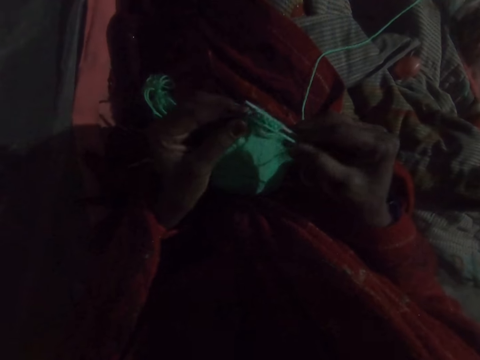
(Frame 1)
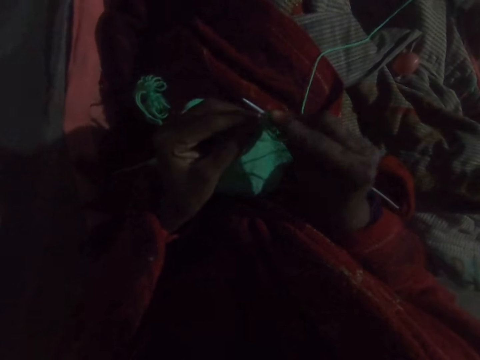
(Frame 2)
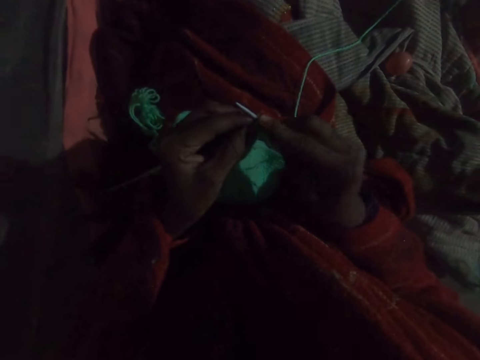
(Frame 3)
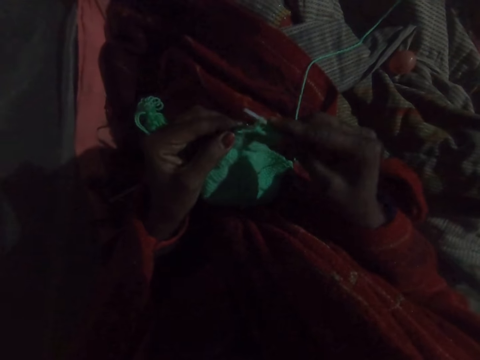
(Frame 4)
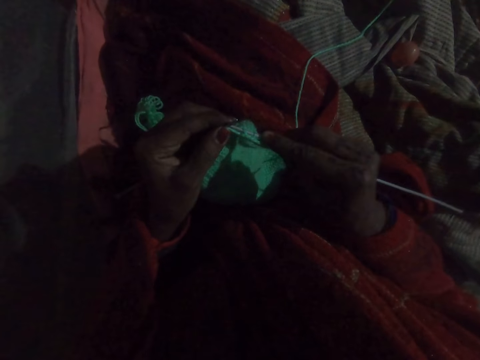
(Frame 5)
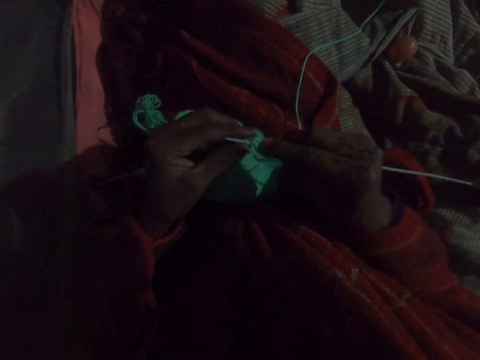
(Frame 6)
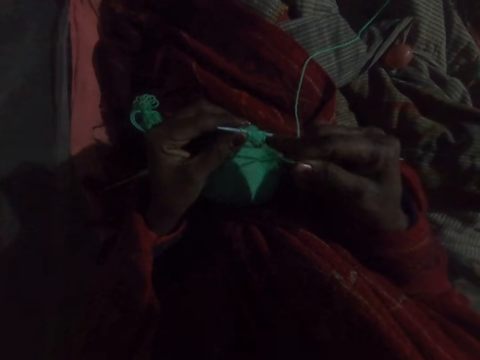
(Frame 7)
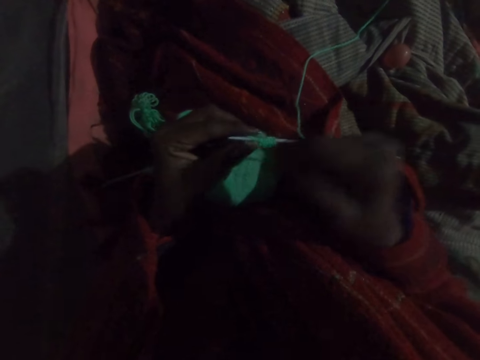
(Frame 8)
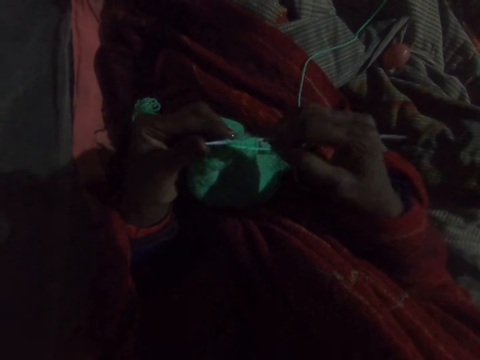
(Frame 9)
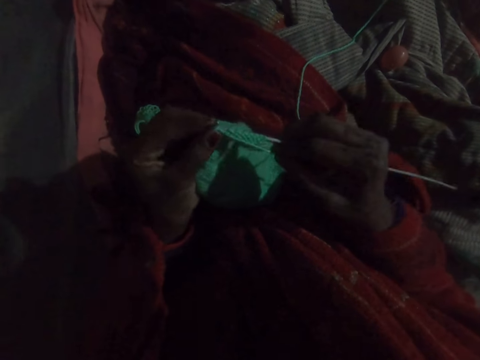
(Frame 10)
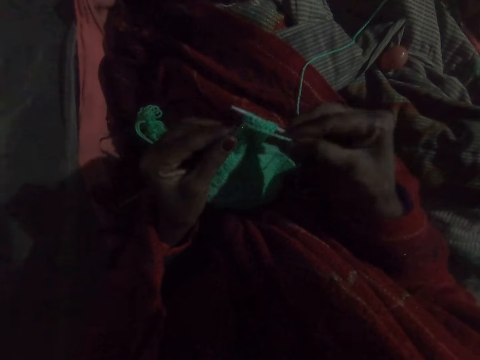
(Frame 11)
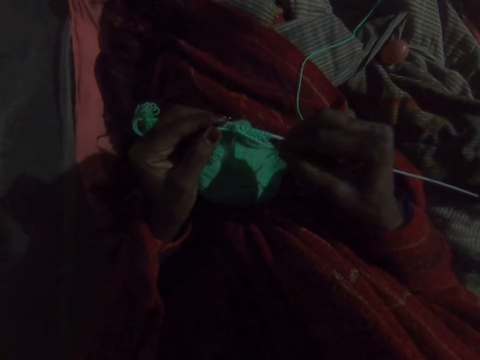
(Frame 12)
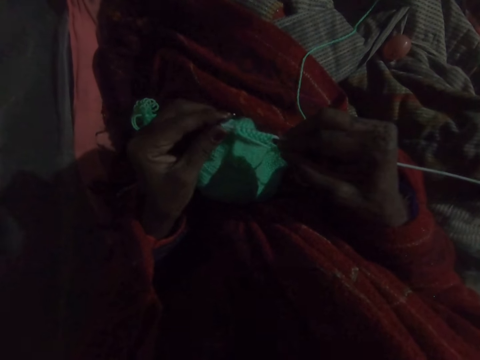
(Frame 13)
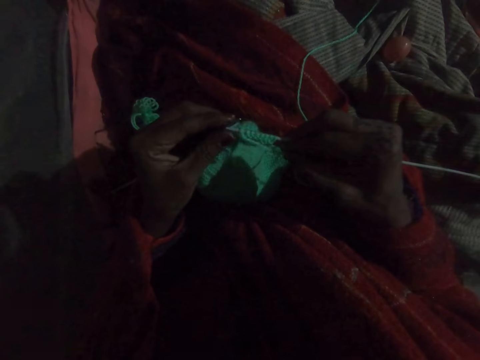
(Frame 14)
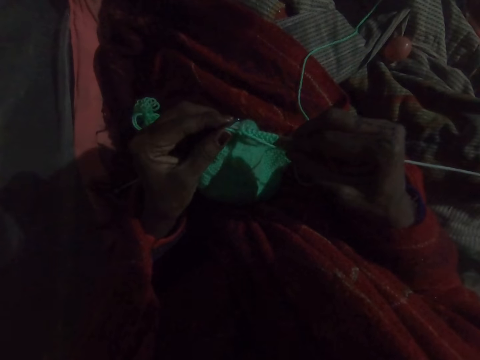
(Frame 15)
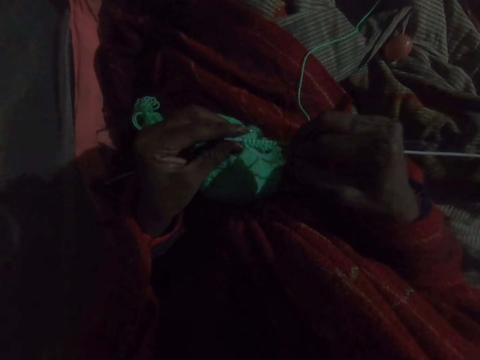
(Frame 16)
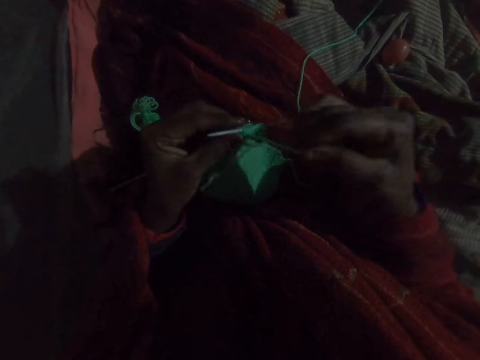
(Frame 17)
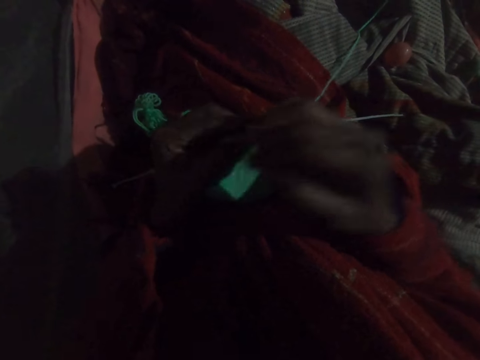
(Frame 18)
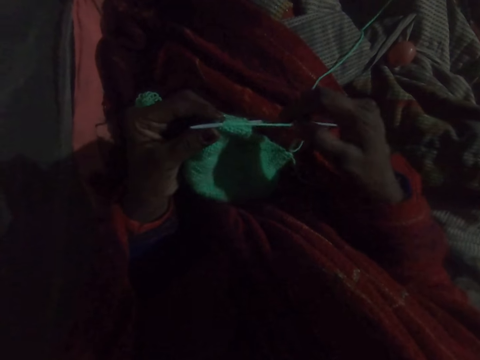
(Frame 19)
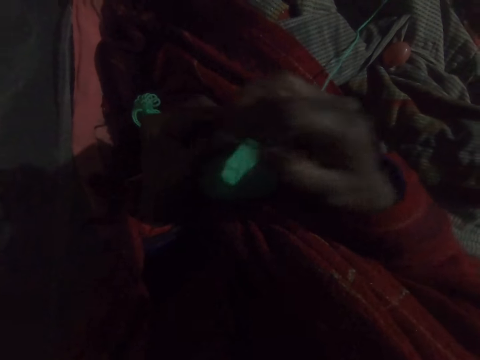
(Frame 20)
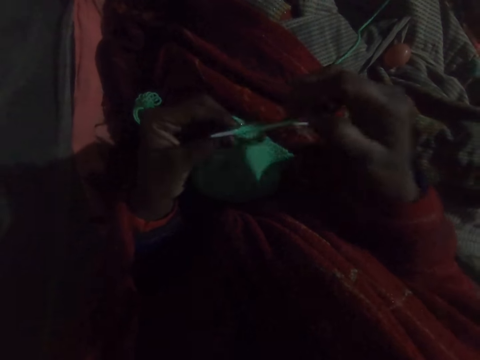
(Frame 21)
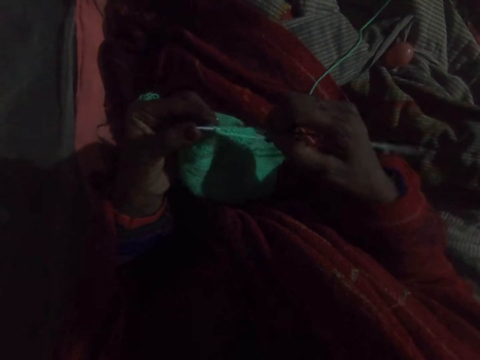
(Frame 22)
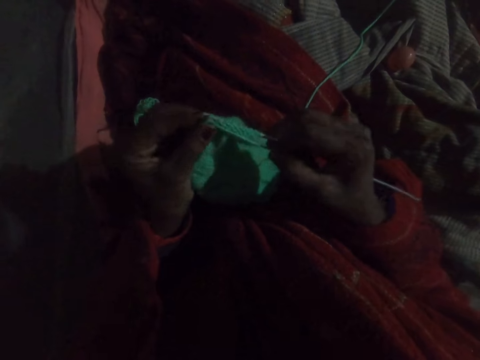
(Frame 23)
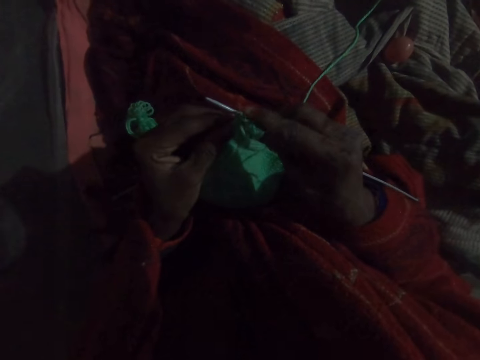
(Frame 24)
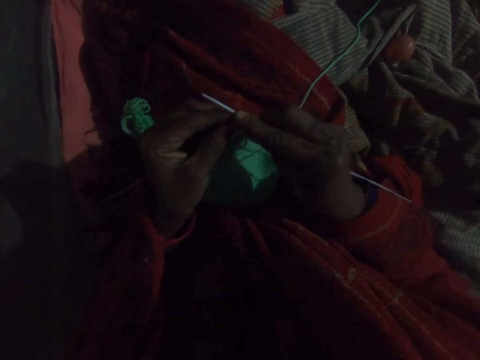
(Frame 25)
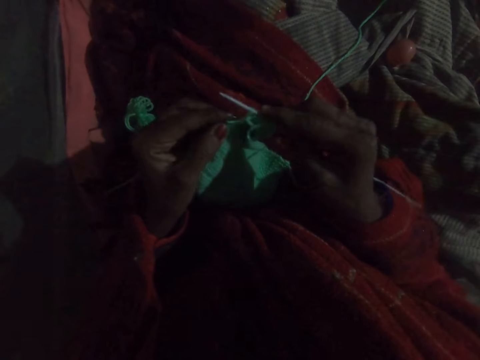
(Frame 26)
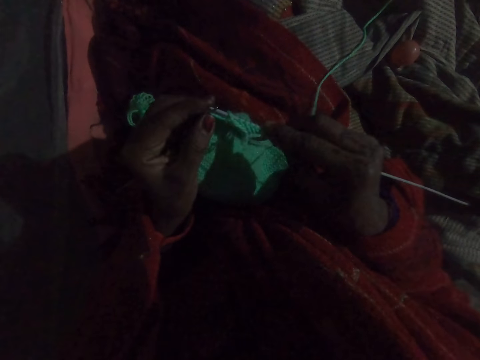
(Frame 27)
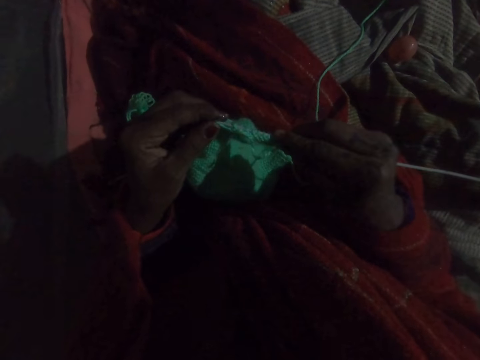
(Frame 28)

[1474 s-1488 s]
The camera wearer knits a woolen cloth. They take a round thread and knit the woolen cloth. They take the round thread and knit the woolen cloth.

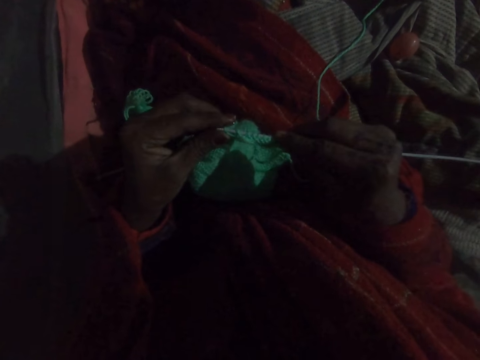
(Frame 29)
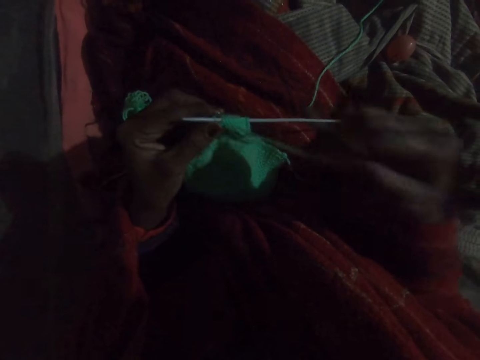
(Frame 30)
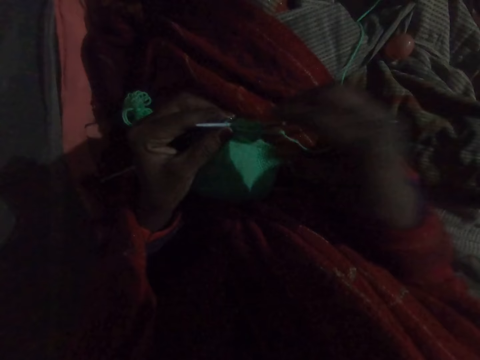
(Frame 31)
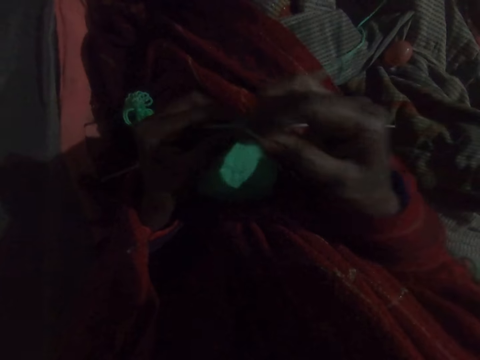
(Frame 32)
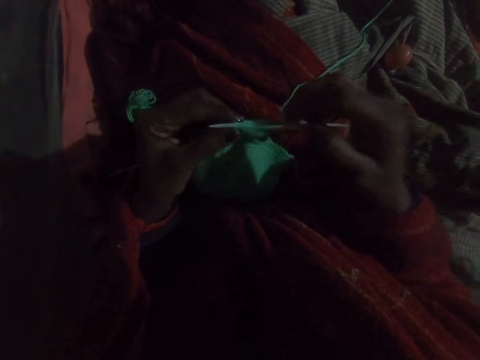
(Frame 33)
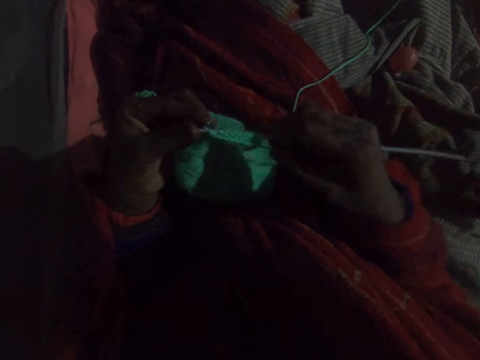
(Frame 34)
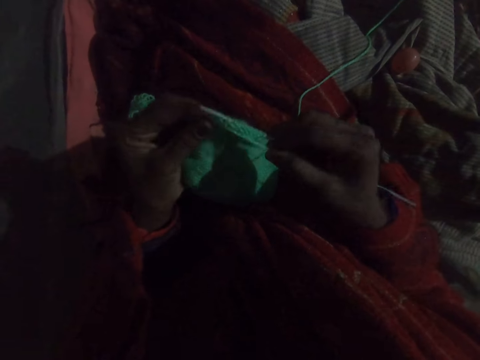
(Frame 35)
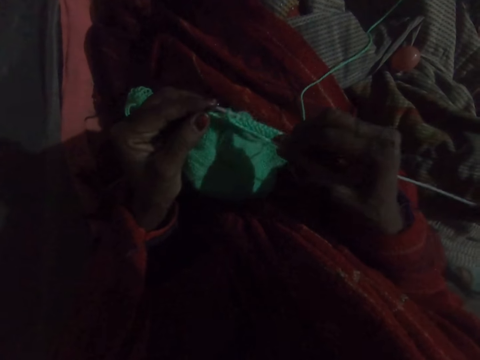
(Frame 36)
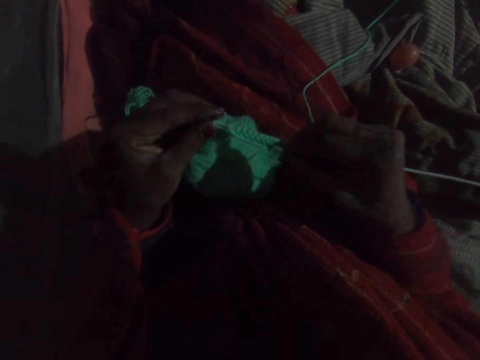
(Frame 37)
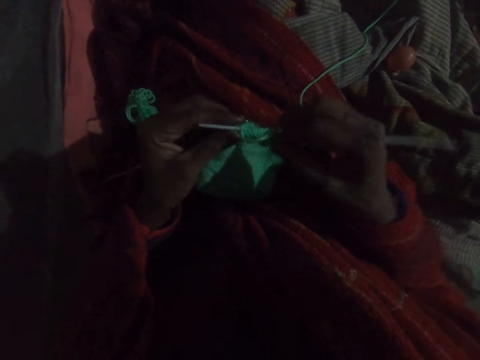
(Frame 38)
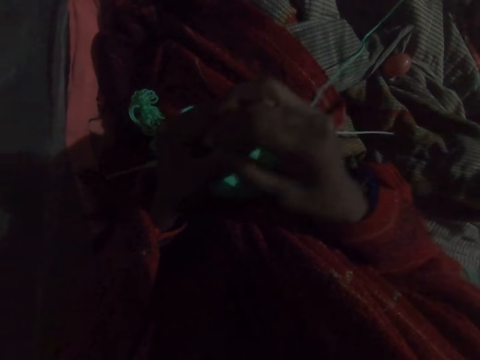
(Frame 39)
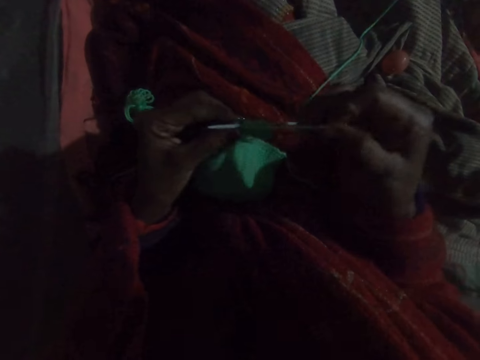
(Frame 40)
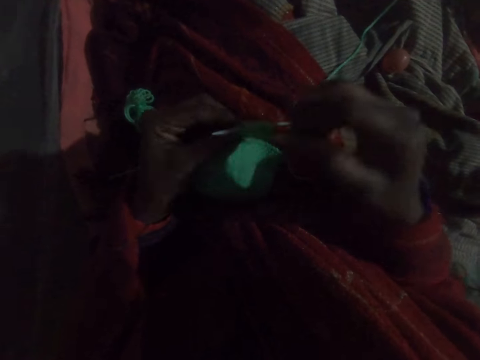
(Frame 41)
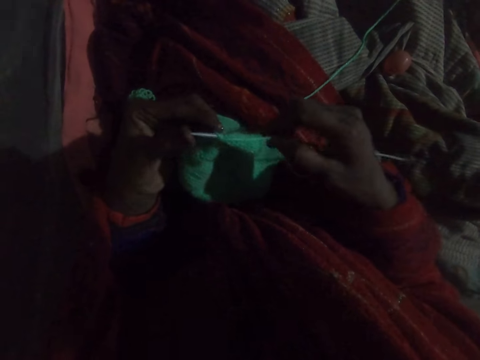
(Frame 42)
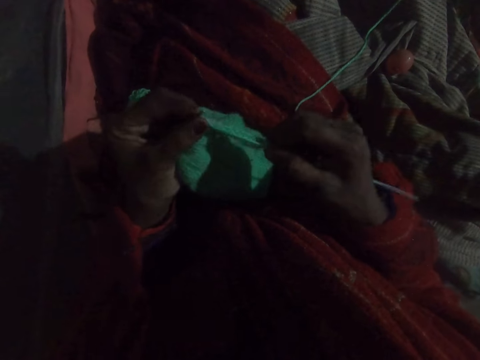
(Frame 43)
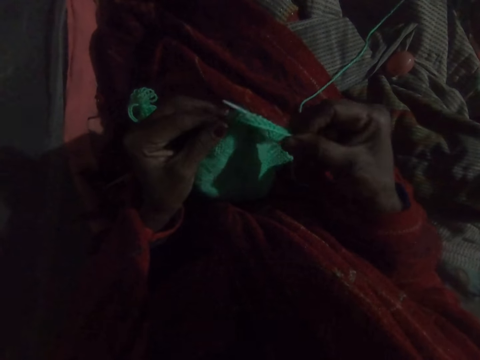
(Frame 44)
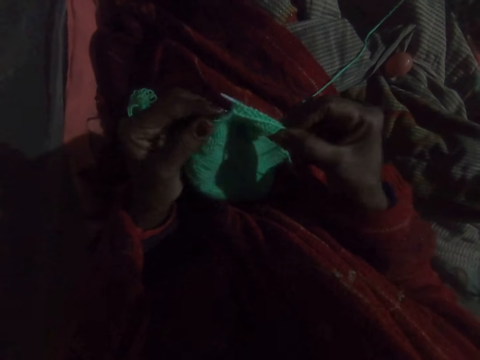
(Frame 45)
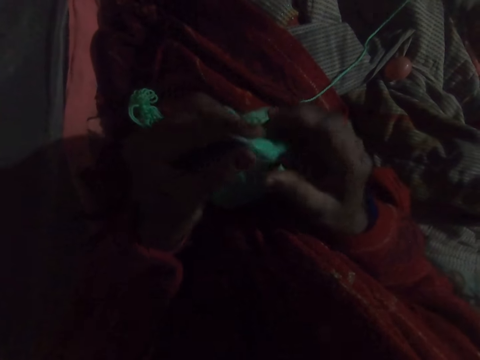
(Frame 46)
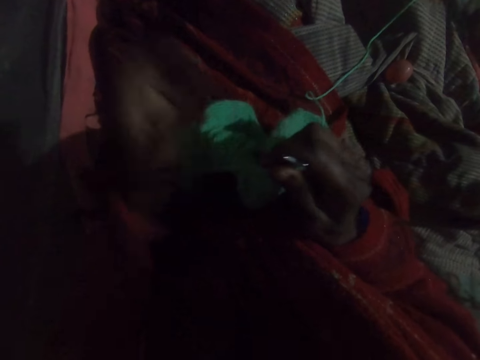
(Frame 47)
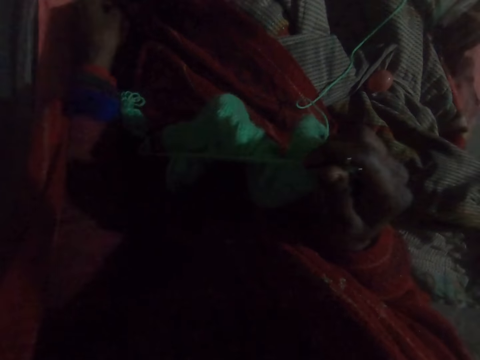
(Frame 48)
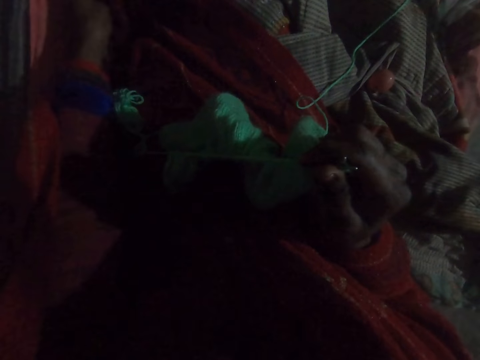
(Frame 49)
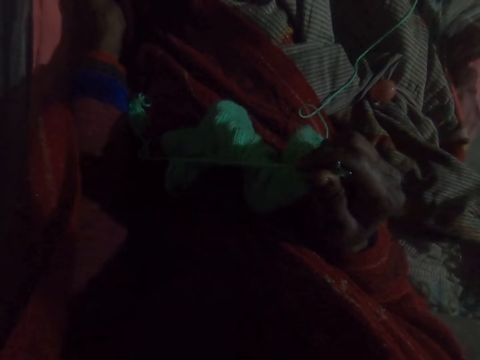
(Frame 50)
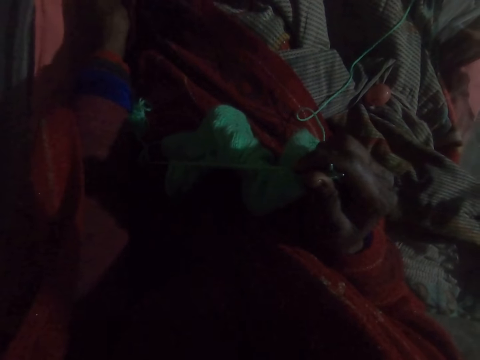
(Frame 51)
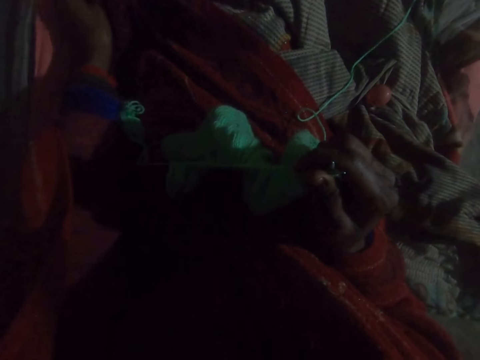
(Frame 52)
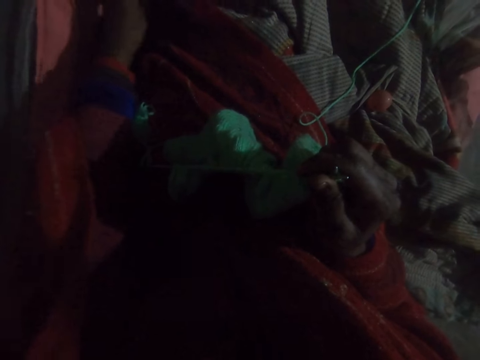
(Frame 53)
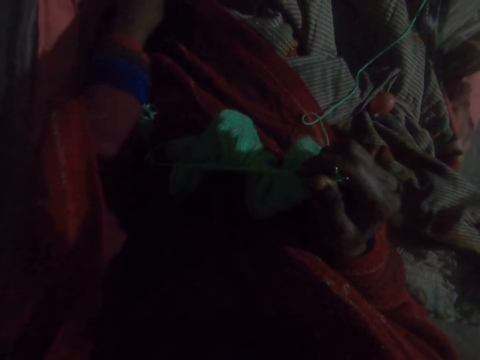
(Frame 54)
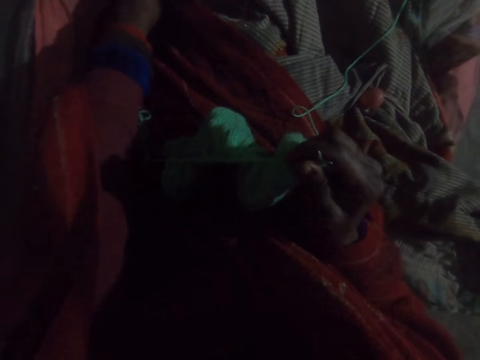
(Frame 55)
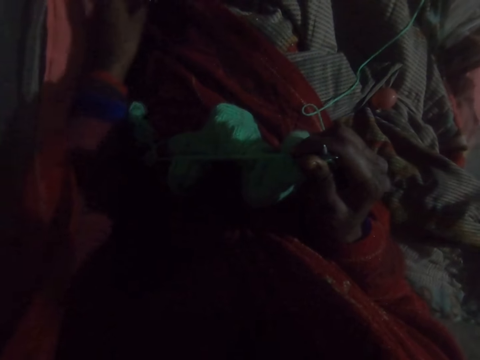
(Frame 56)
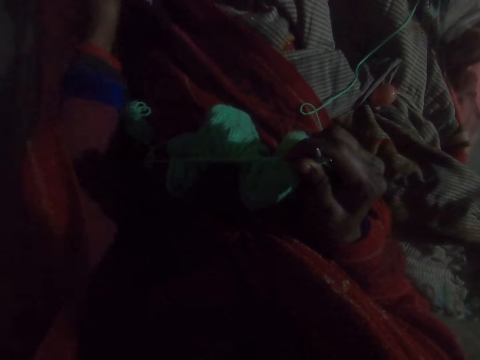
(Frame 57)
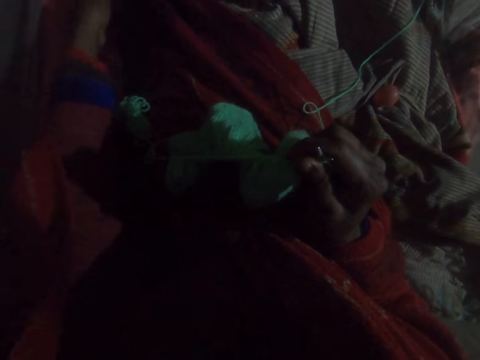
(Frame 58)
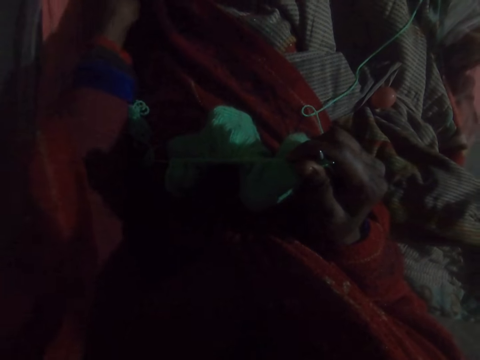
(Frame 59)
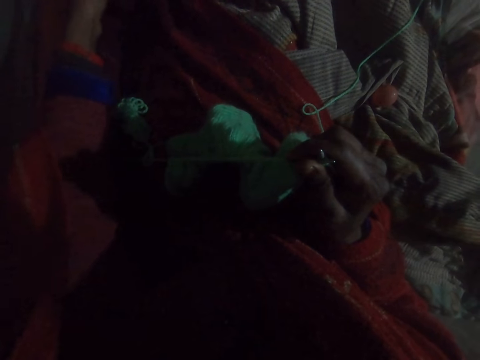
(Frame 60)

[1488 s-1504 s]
The camera wearer takes a round thread. They knit a woolen cloth. They take the round thread. They knit the woolen cloth. They touch the cloth and adjust her cloth.
